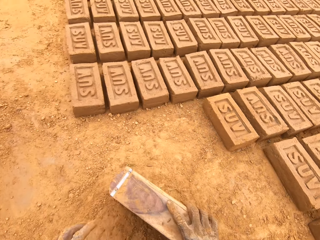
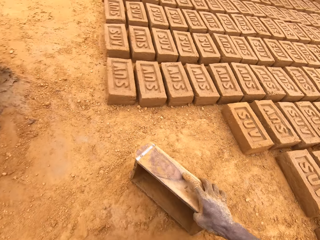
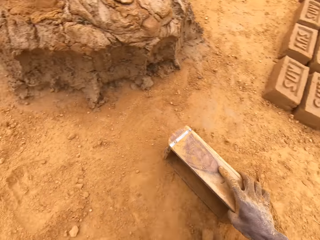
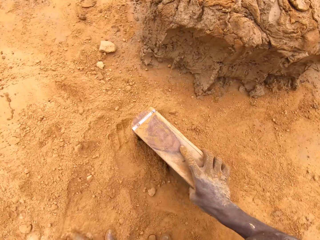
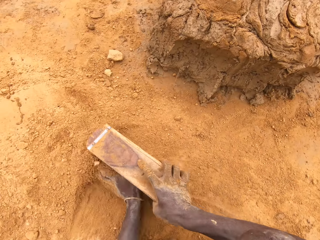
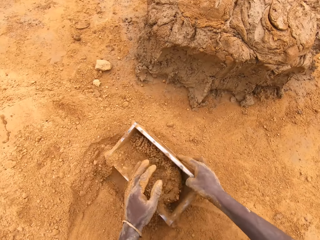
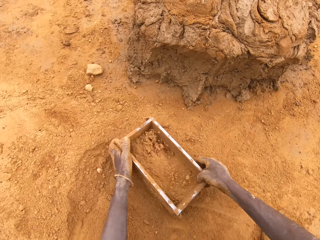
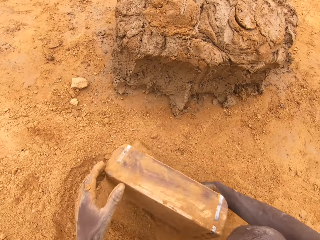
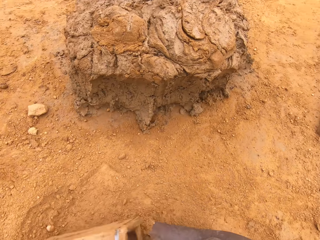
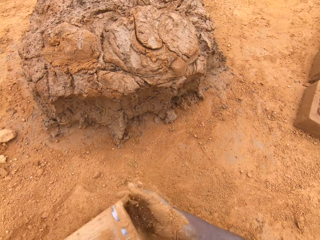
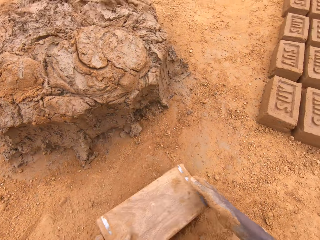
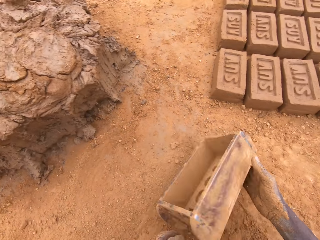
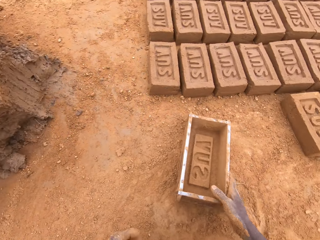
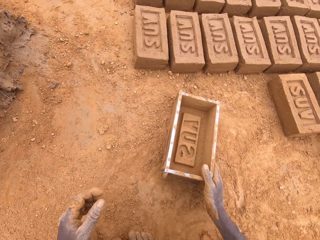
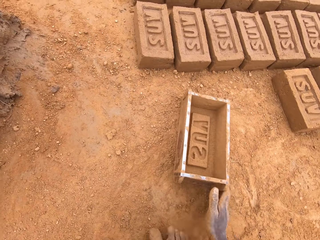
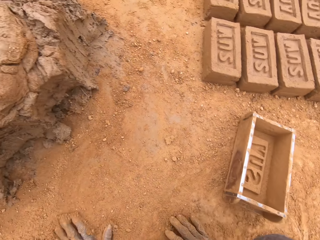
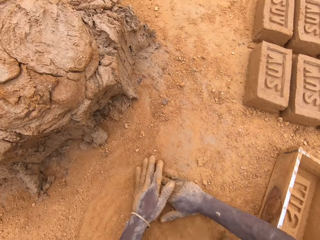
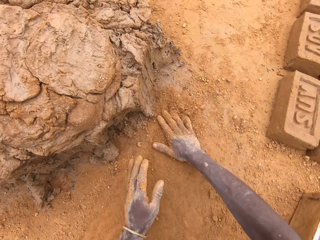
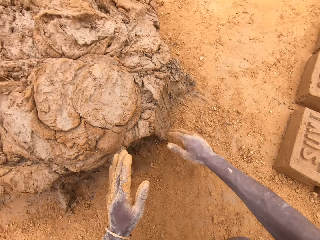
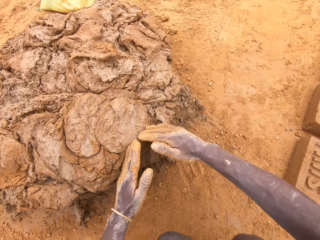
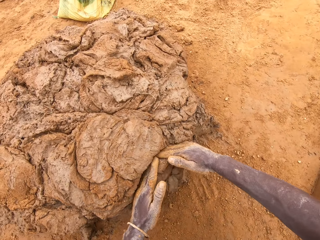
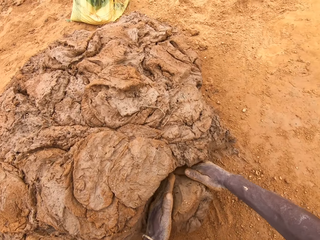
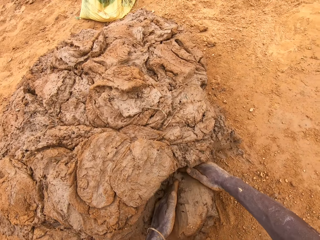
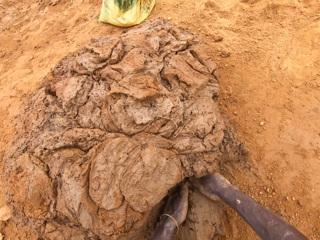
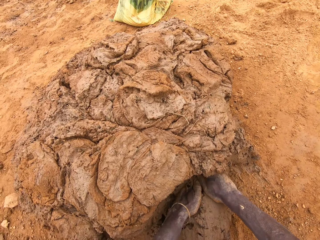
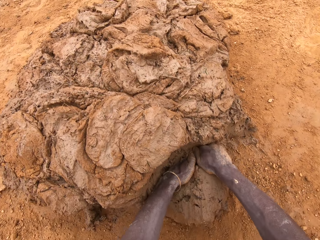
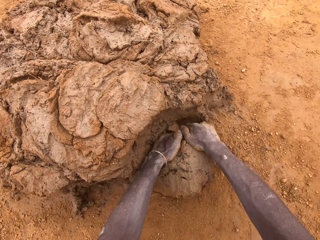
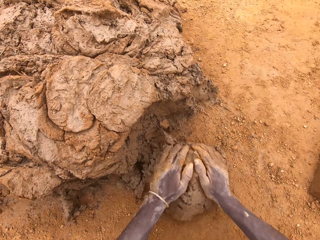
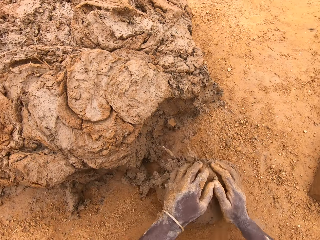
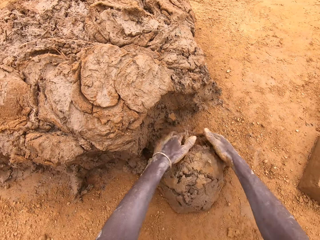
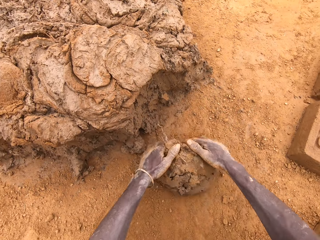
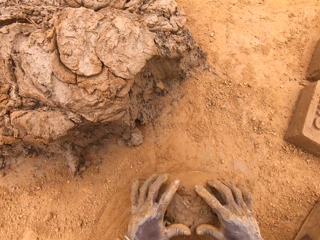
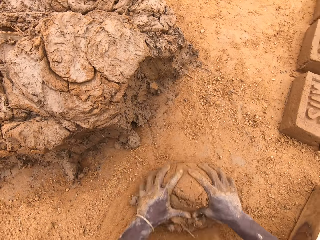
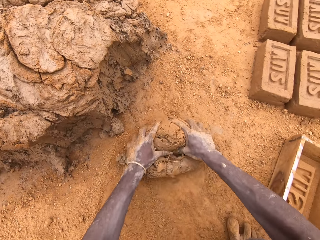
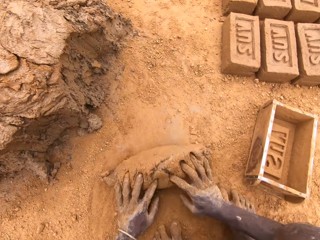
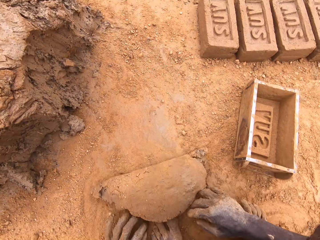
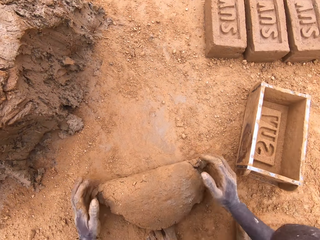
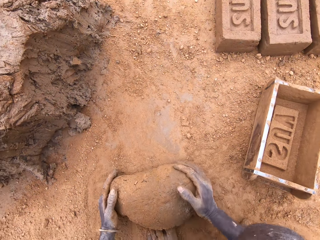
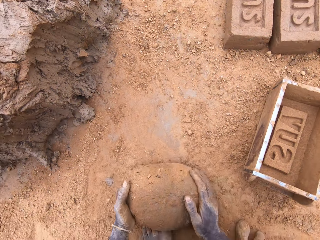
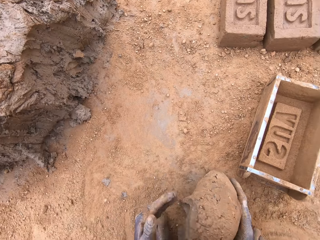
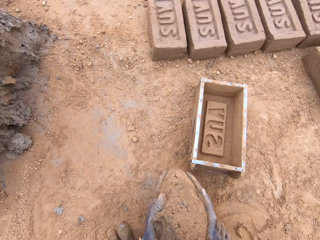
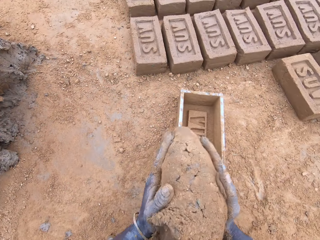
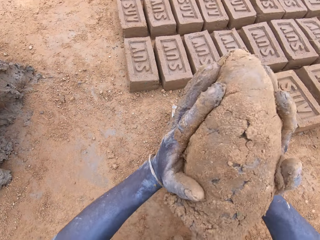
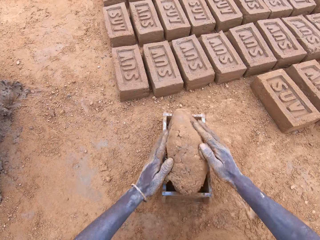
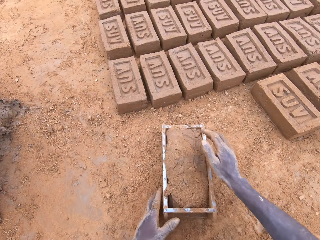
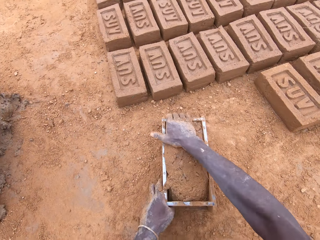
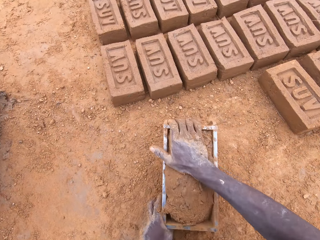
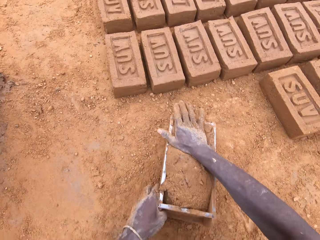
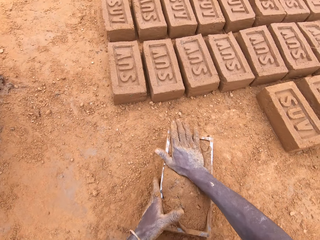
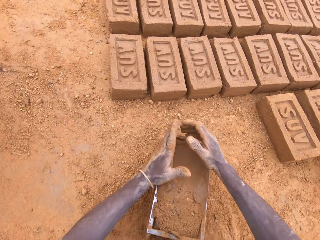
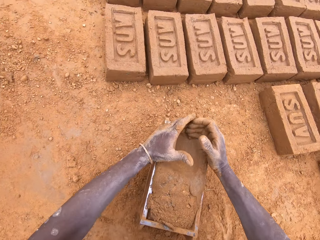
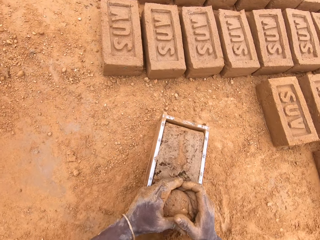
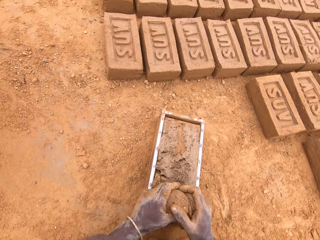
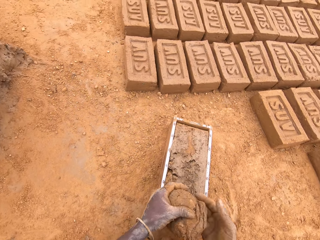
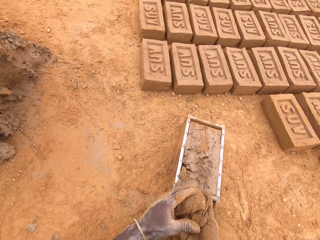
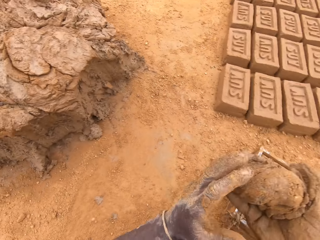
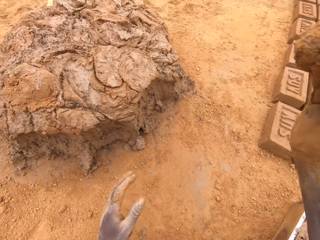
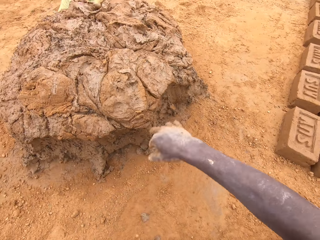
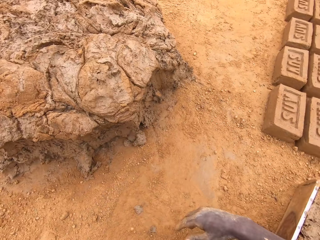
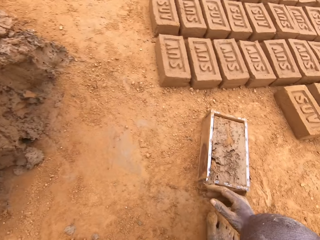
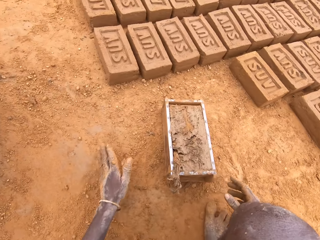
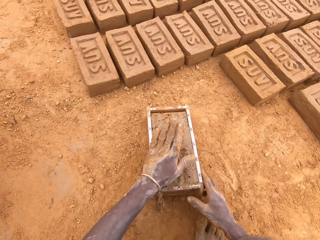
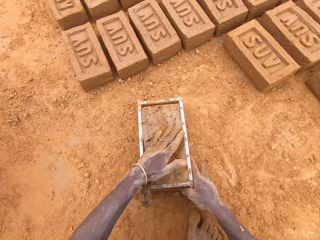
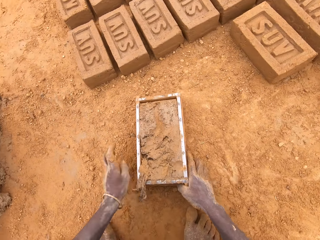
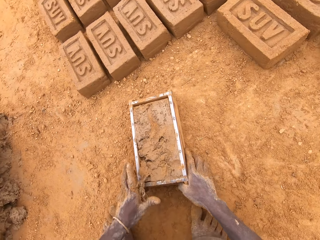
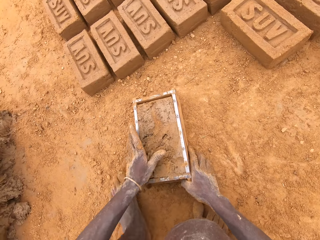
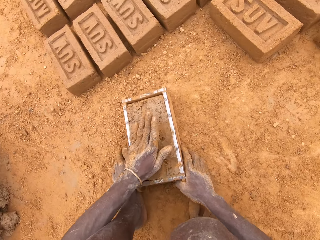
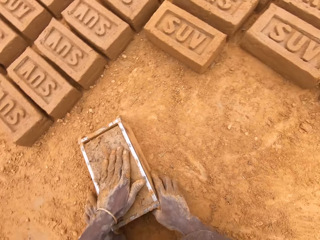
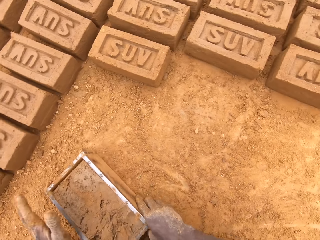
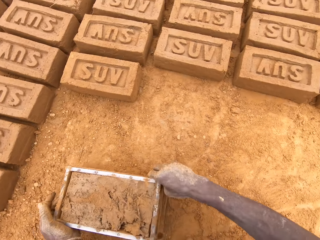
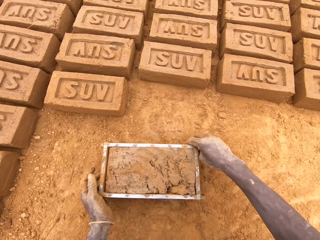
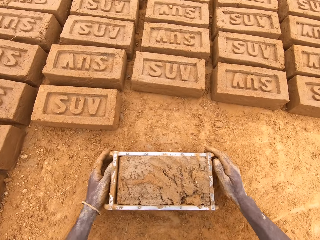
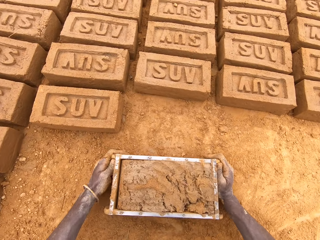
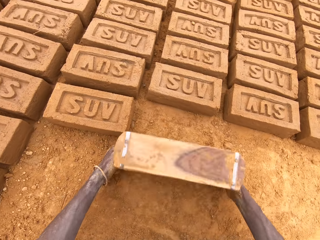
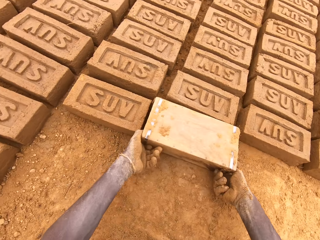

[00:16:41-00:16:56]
The camera wearer puts sand in a brick mould or box. He pours sand from the brick mould. He moves the box and rubs his hands on the ground. He cuts mud from the heap of mud. He scoops clay with his hands. He moulds mud on the ground. He puts mud in the brick mould. He presses clay in the box. He levels clay in the box. He cuts mud in the brick mould. He heaps the clay. He throws mud on the heap of mud. He moves the box.

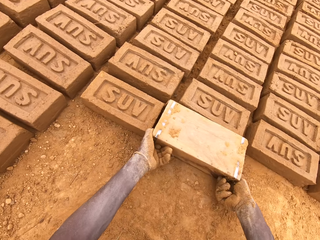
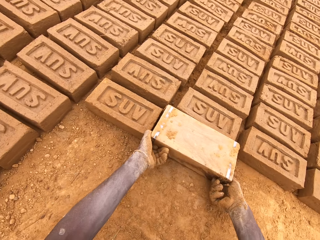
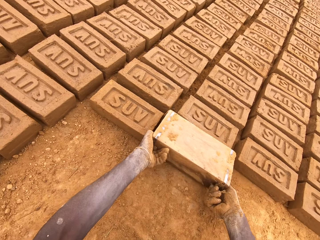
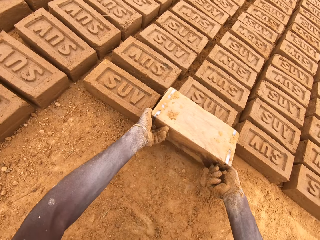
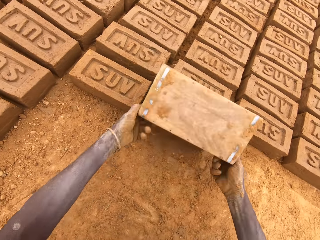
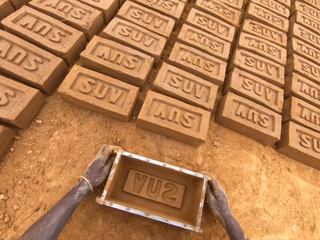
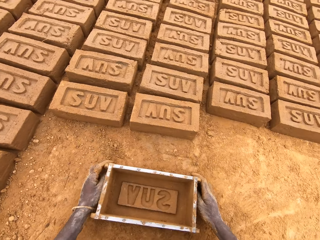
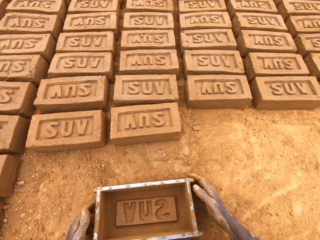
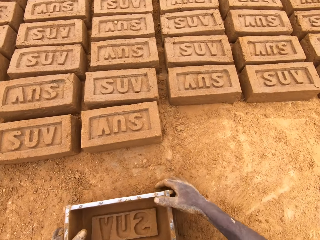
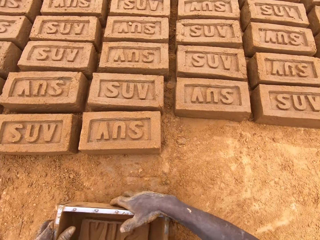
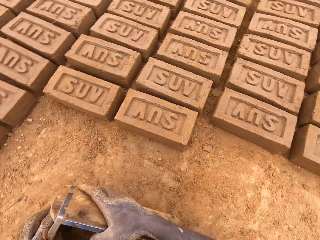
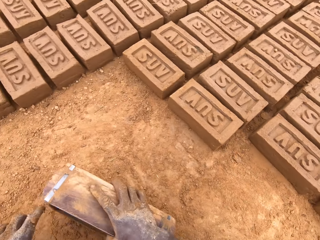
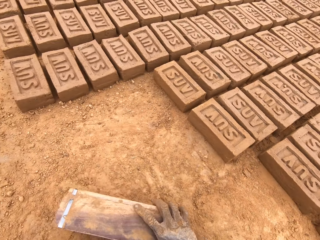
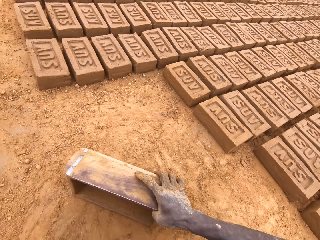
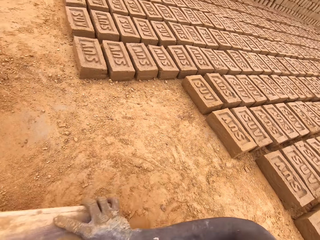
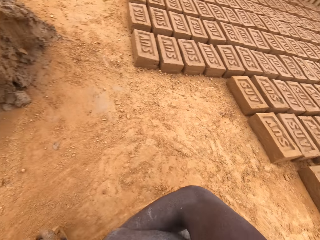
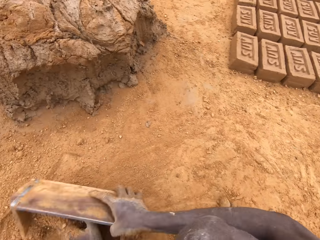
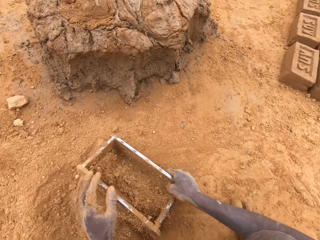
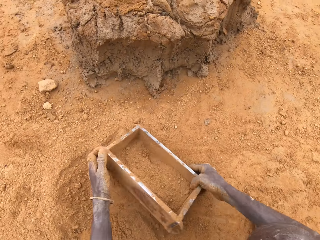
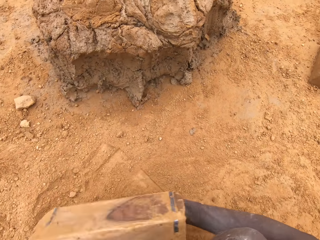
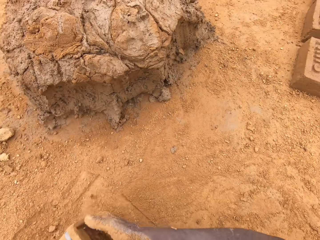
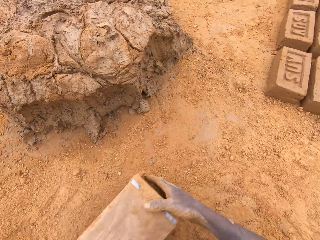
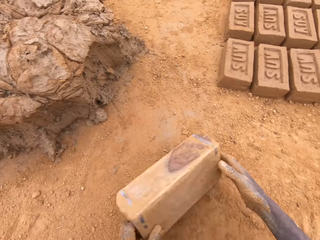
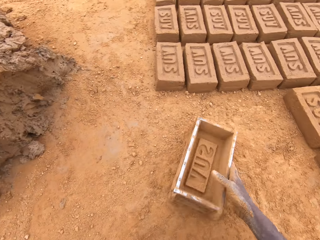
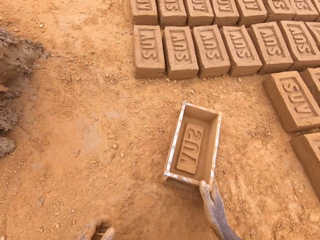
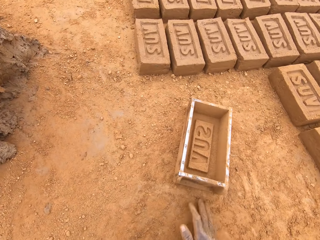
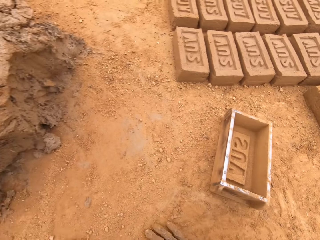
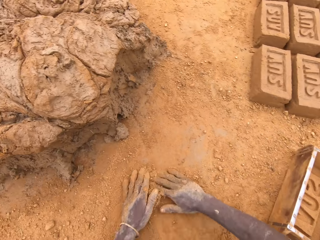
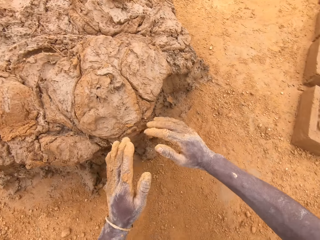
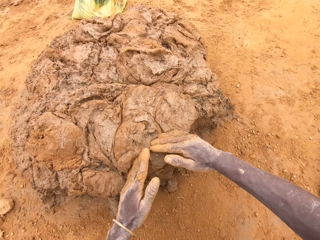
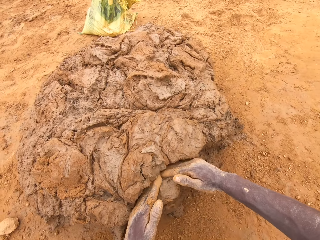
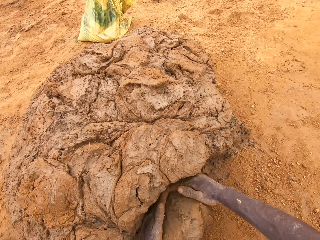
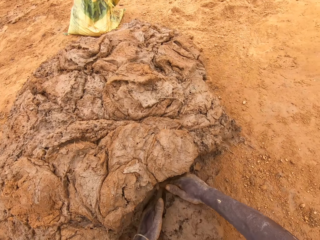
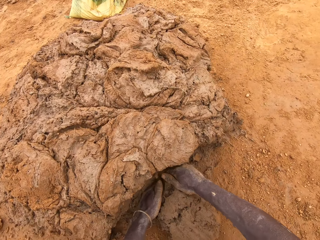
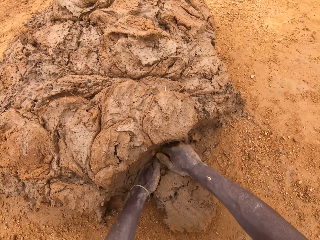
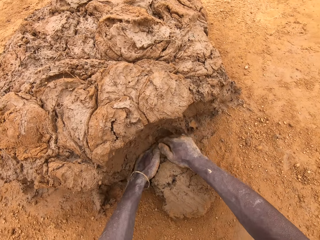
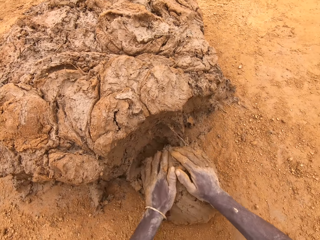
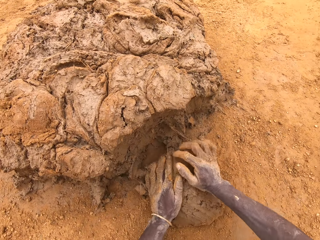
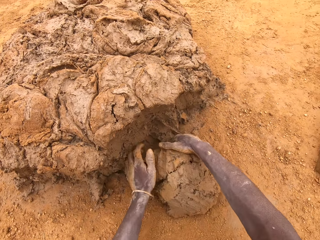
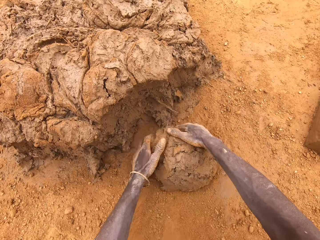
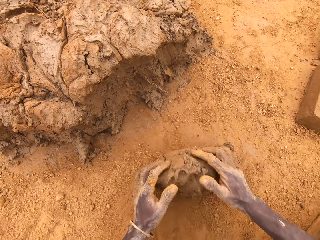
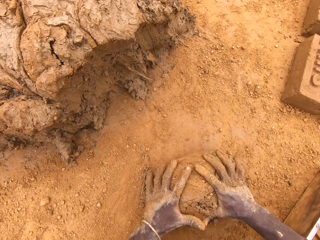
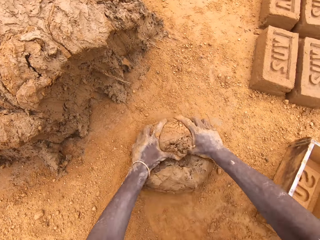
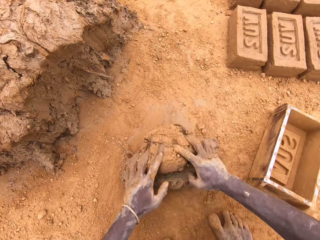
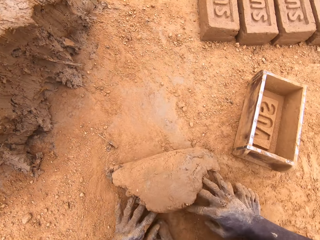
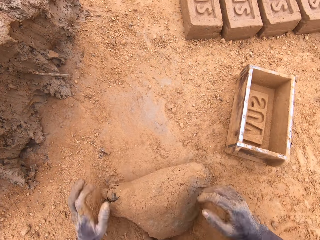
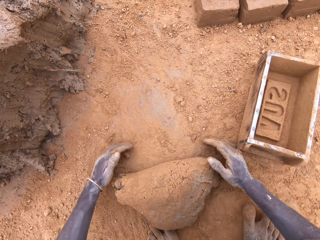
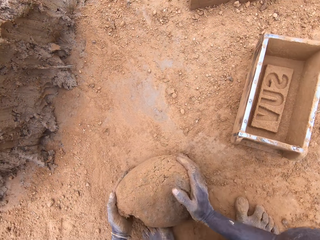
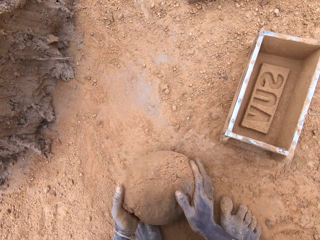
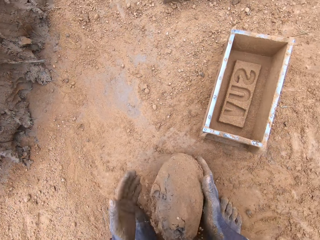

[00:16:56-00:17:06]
The camera wearer puts a brick on the ground from the brick mould. He puts sand in the brick mould or box. He pours sand from the brick mould. He moves the box. He cuts mud from the heap of mud. He scoops clay with his hands. He moulds mud on the ground.
